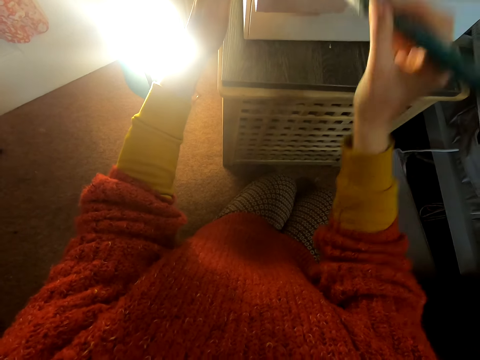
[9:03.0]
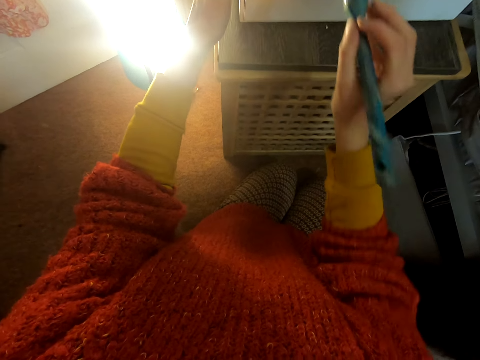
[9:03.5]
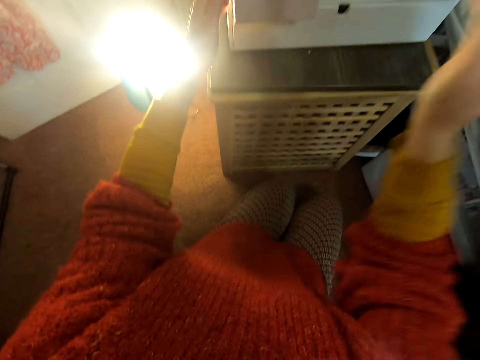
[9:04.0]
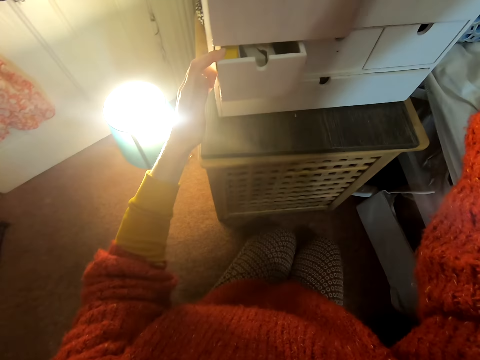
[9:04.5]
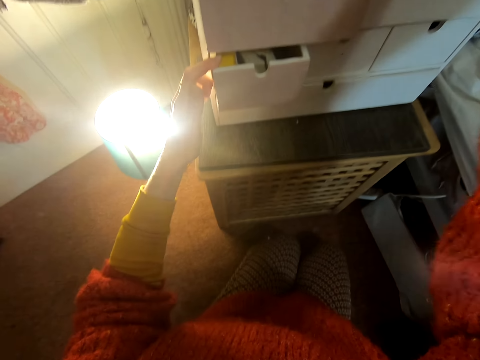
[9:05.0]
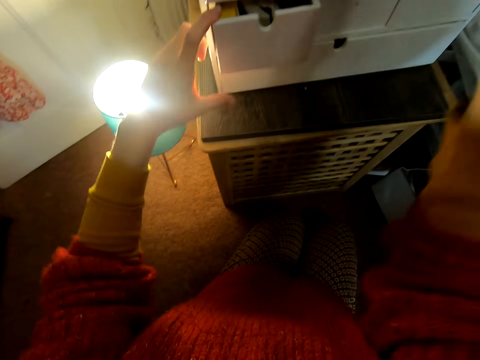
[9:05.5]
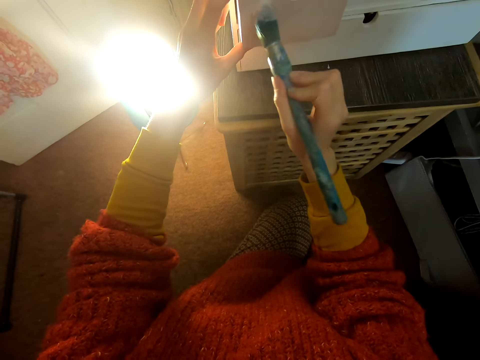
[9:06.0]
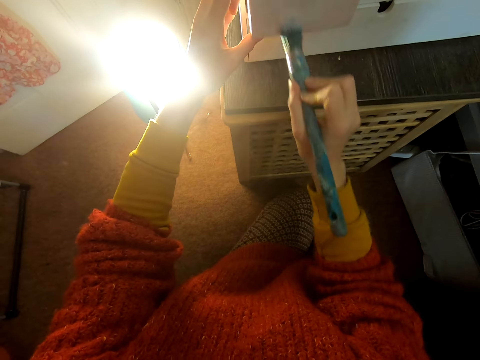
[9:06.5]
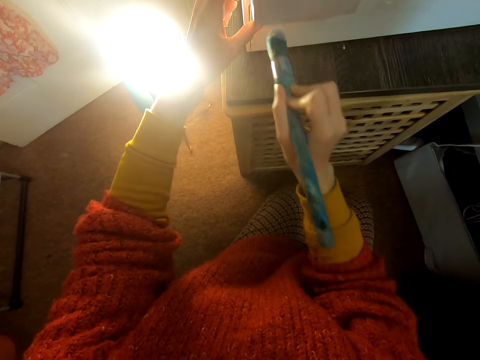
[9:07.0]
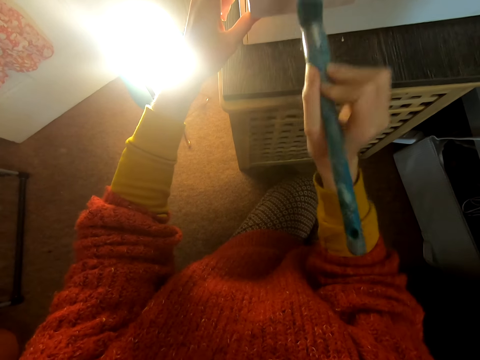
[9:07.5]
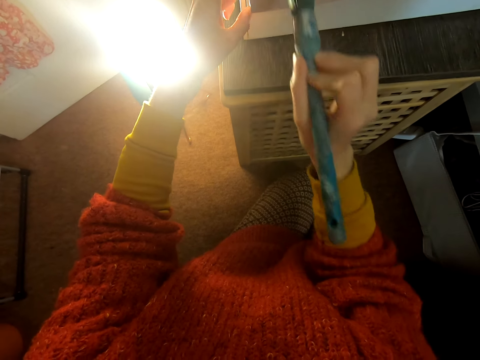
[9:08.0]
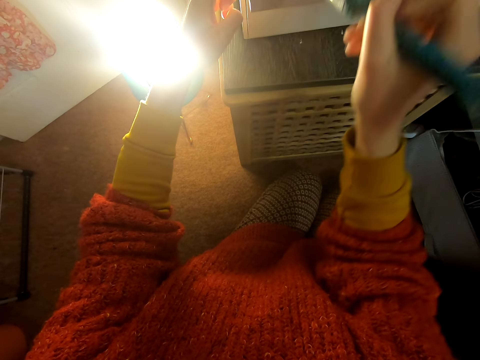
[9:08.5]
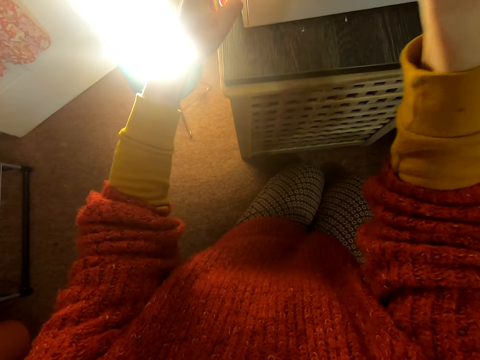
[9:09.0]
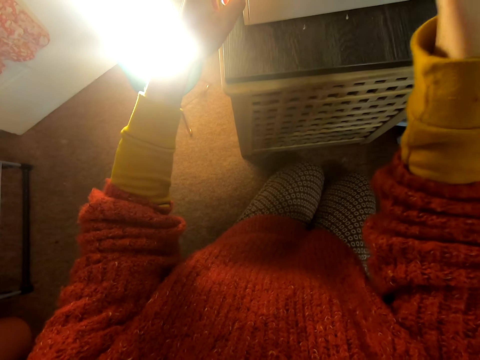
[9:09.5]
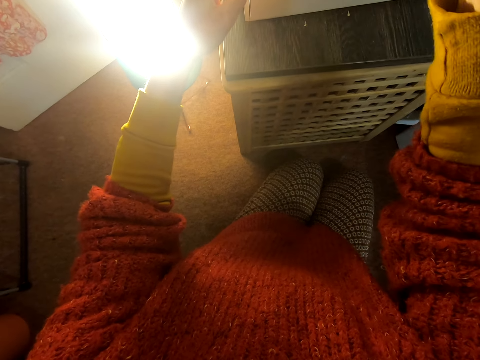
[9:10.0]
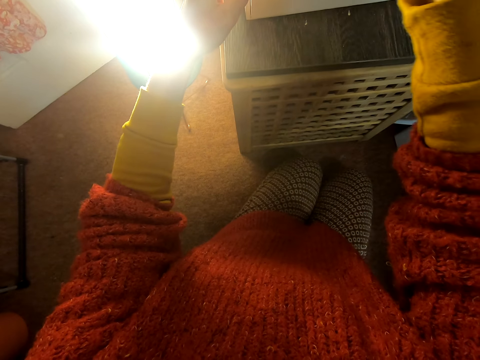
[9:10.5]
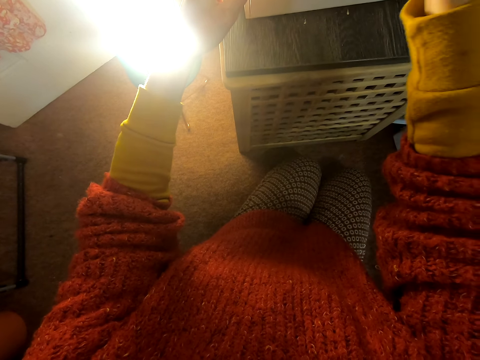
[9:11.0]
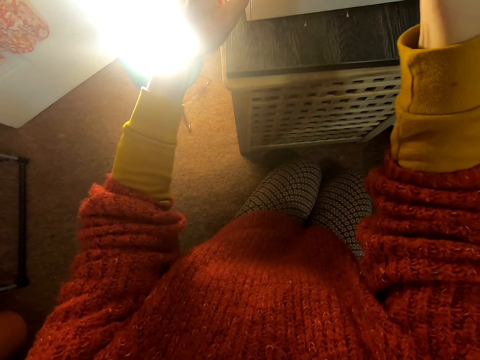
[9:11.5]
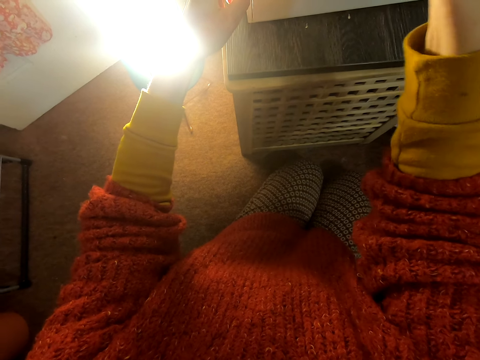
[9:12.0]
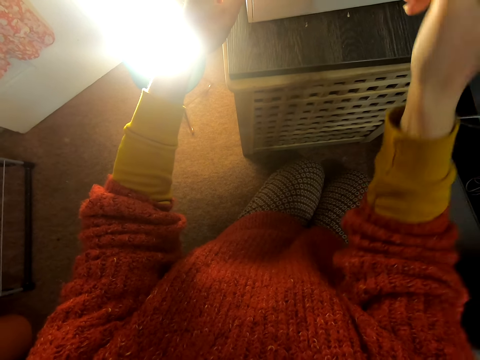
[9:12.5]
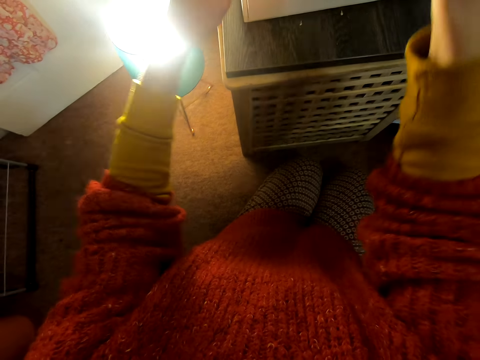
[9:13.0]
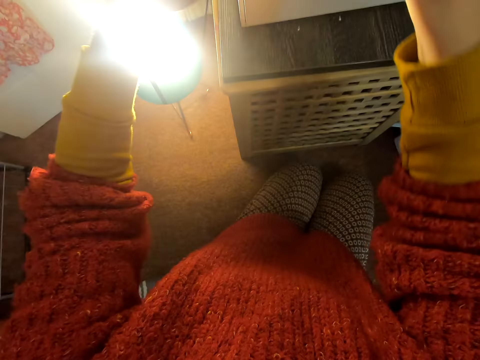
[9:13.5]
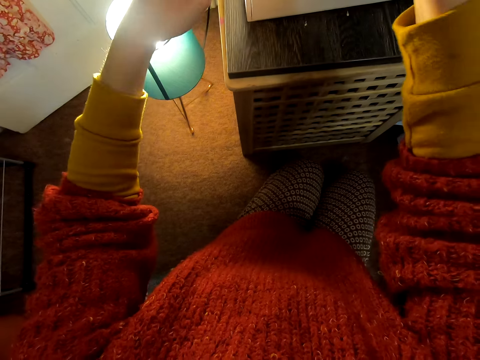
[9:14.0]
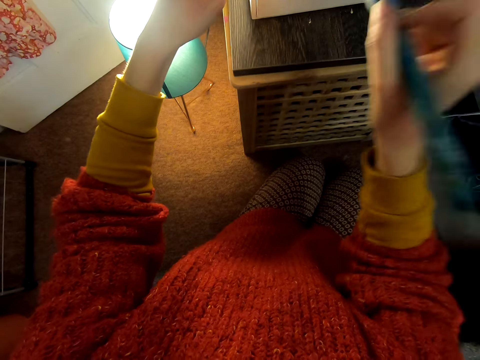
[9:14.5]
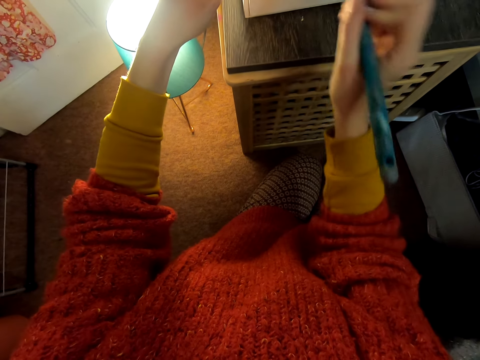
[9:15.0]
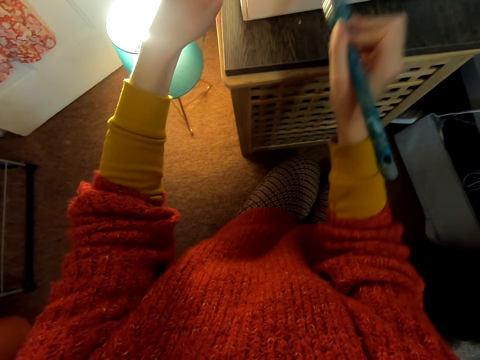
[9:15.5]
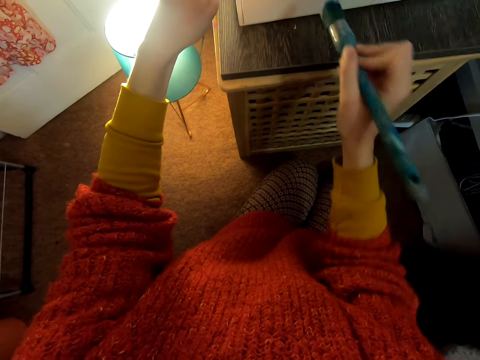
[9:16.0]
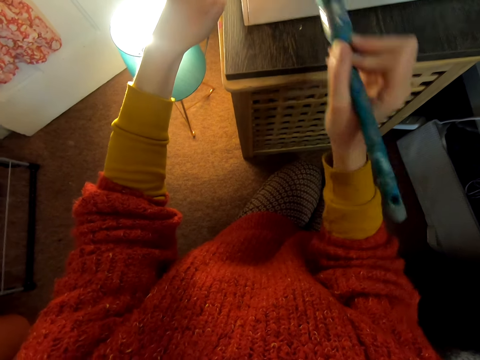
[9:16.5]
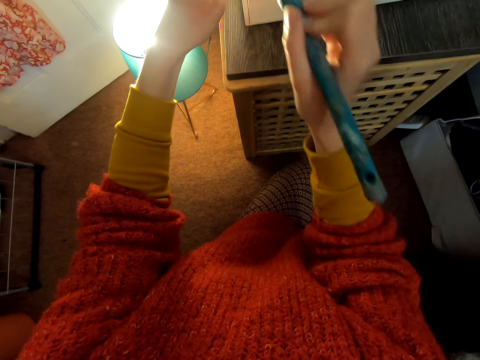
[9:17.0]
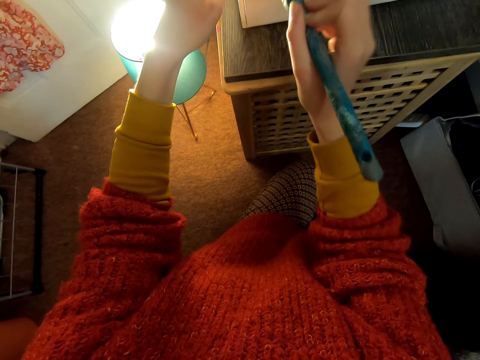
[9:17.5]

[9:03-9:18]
The camera wearer does something with the painting brush. They paint the drawer with the painting brush.

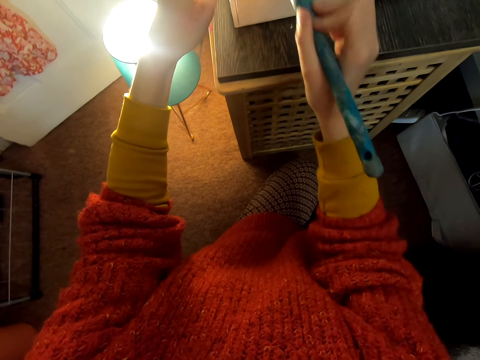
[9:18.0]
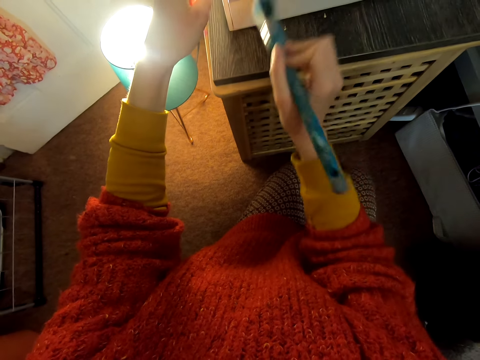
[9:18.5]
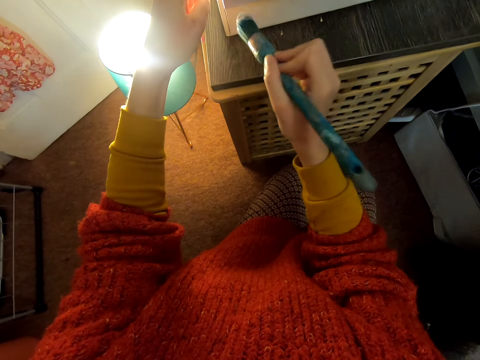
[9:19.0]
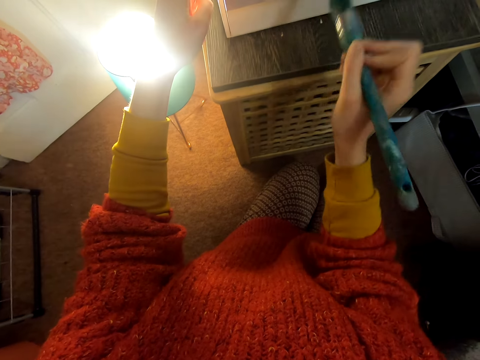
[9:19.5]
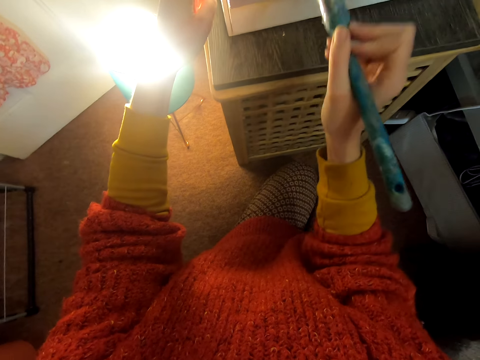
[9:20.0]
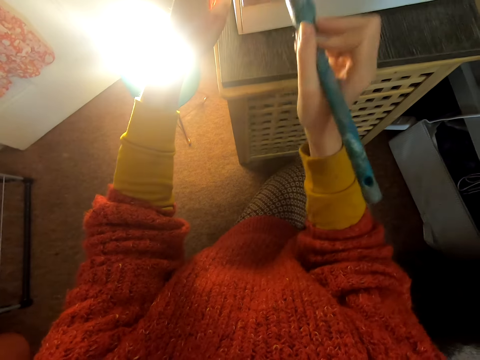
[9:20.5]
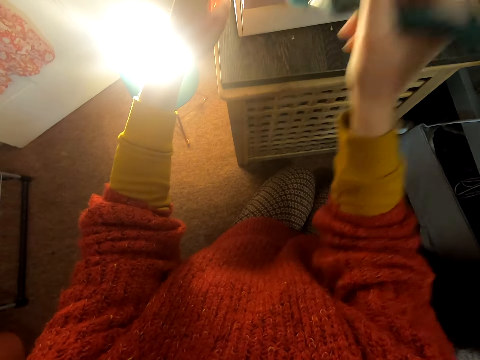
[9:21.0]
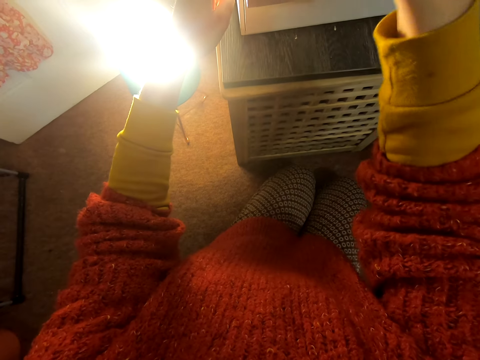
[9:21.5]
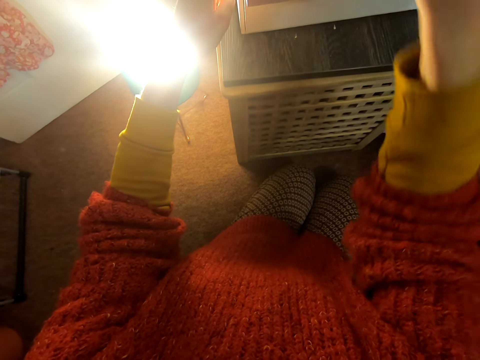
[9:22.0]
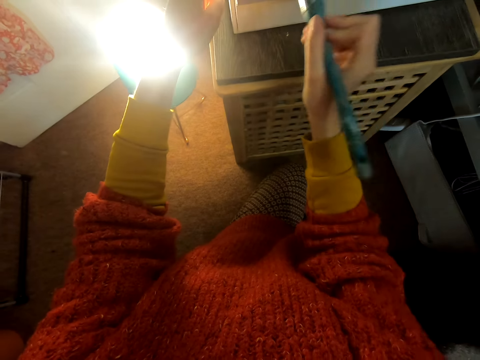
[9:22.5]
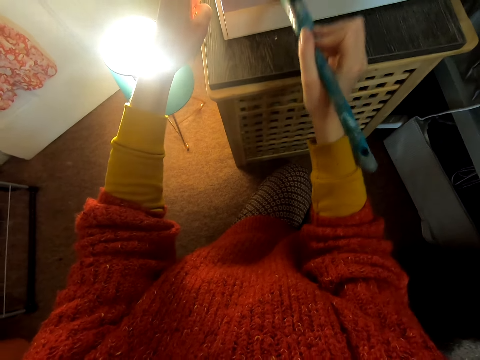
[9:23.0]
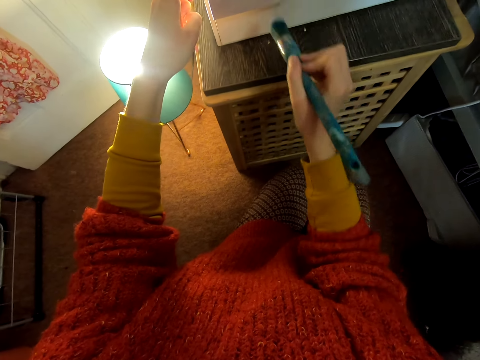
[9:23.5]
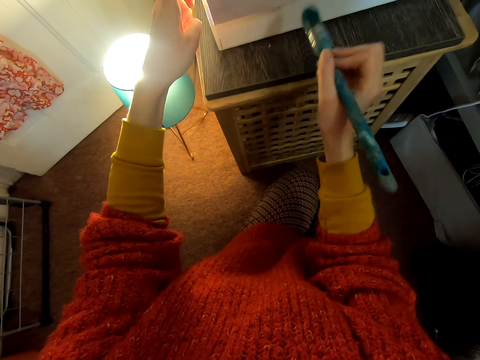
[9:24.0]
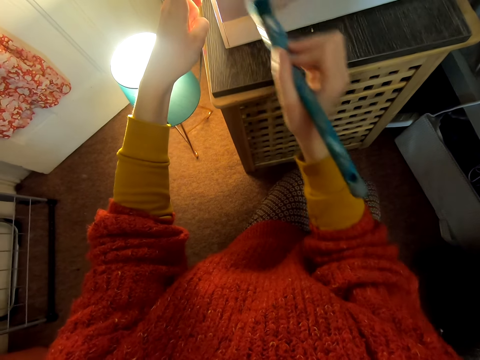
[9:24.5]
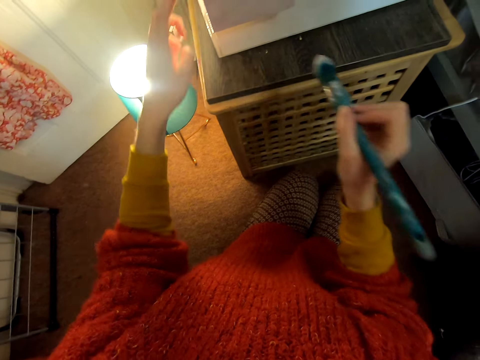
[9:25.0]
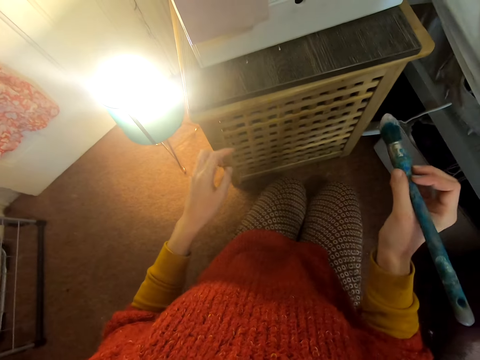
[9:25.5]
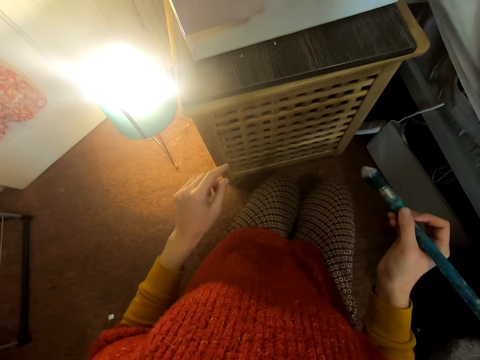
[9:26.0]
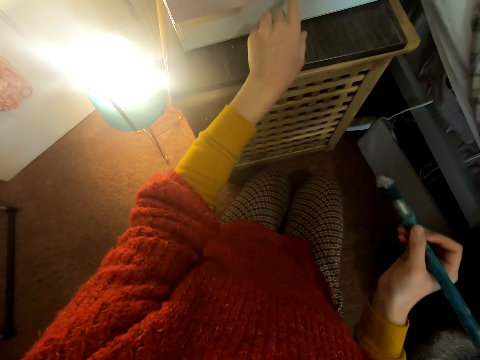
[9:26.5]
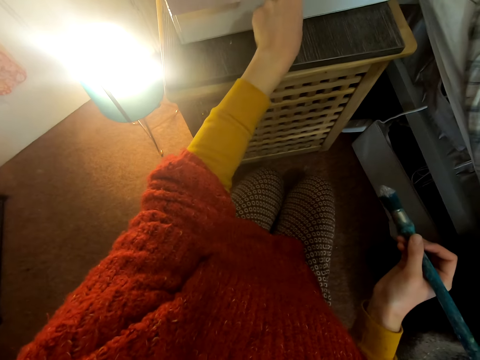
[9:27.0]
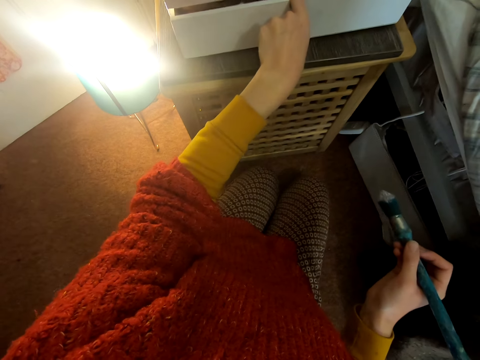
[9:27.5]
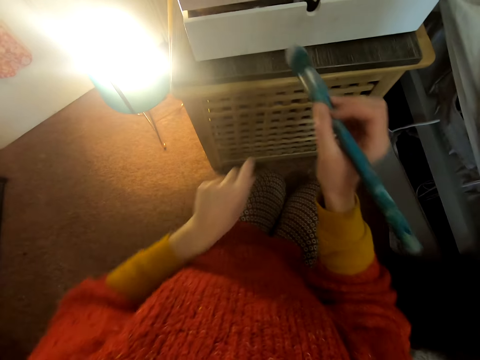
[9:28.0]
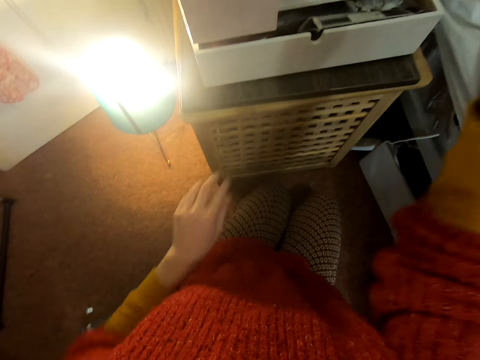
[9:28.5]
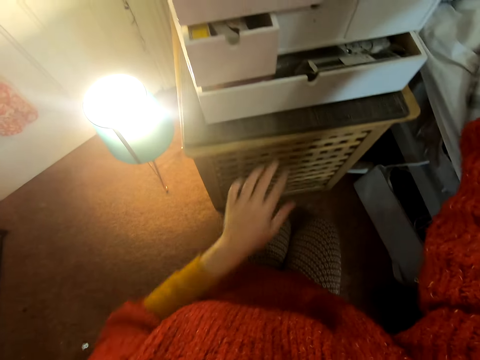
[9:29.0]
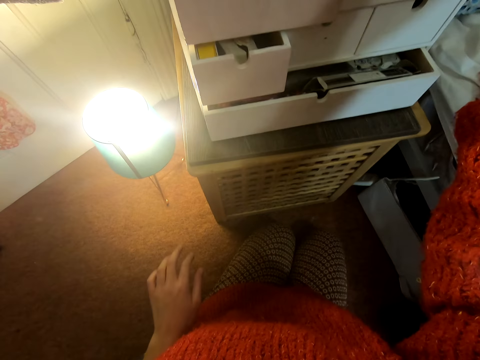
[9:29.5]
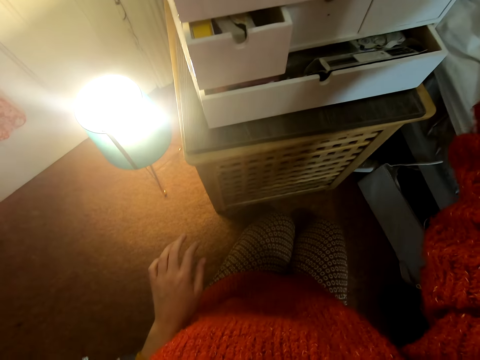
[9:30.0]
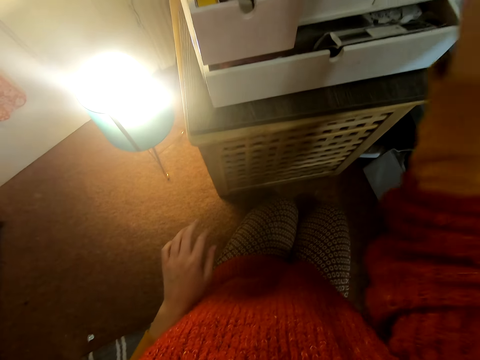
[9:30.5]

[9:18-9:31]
The camera wearer moves both hands. They look at the chest of drawers. They touch the chest of drawers. They pull the drawer. They lift the brush. They move the left hand. They paint the chest of drawers.
